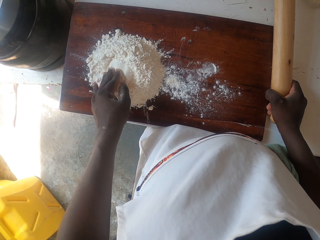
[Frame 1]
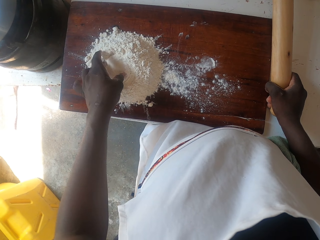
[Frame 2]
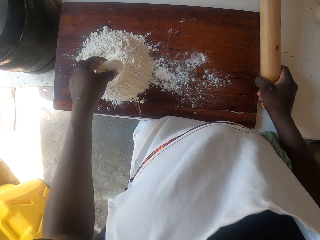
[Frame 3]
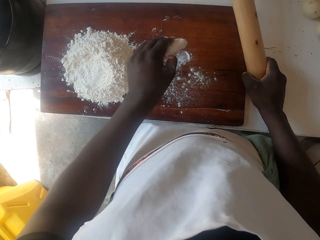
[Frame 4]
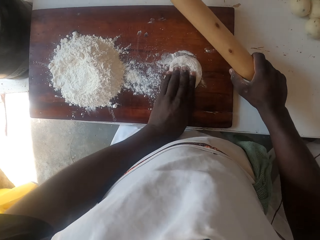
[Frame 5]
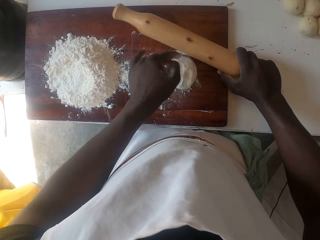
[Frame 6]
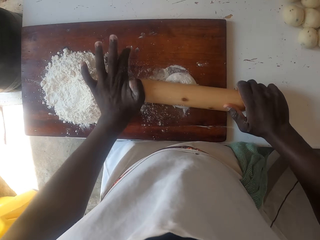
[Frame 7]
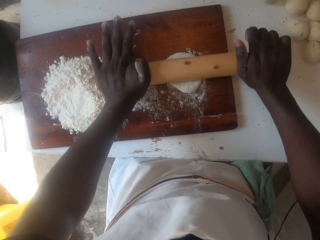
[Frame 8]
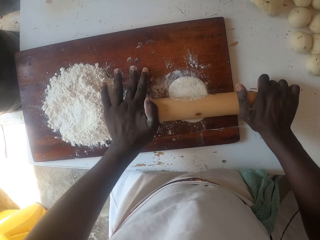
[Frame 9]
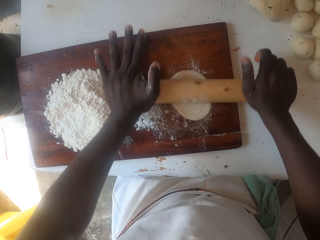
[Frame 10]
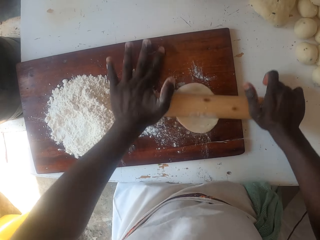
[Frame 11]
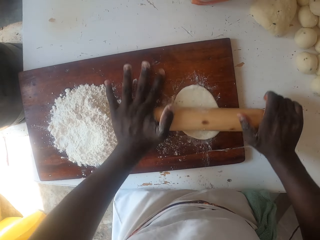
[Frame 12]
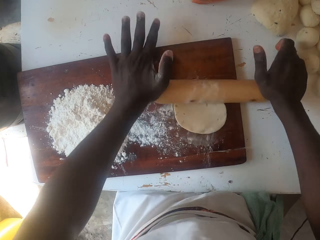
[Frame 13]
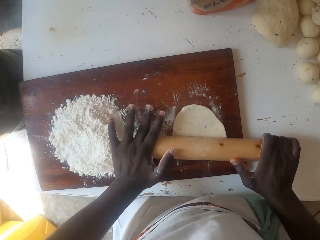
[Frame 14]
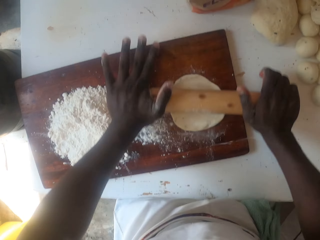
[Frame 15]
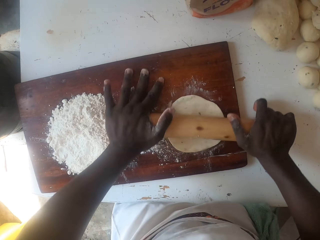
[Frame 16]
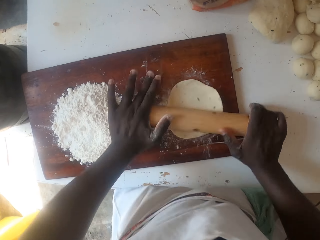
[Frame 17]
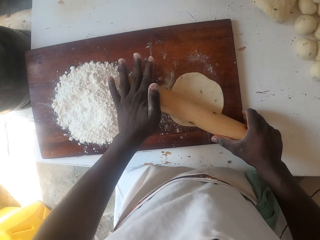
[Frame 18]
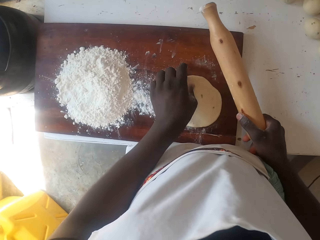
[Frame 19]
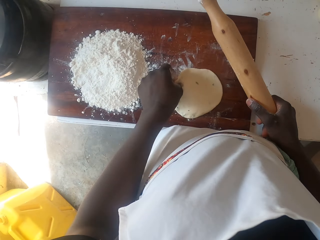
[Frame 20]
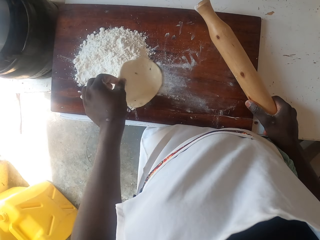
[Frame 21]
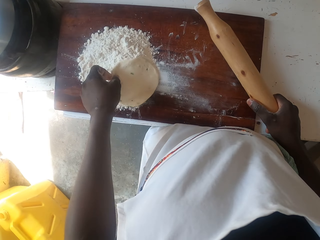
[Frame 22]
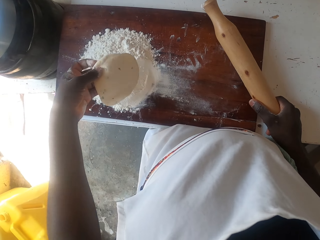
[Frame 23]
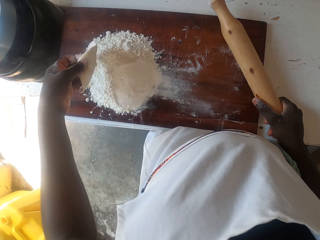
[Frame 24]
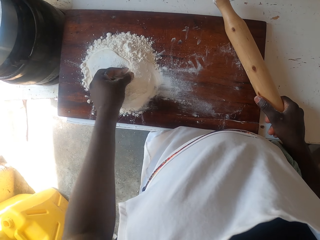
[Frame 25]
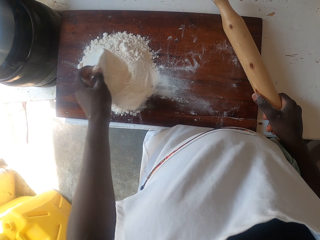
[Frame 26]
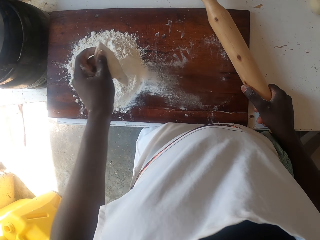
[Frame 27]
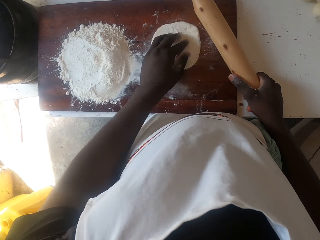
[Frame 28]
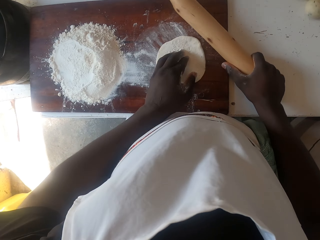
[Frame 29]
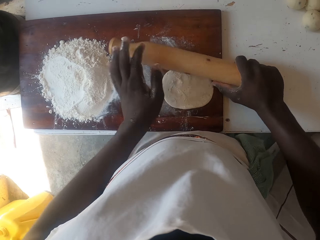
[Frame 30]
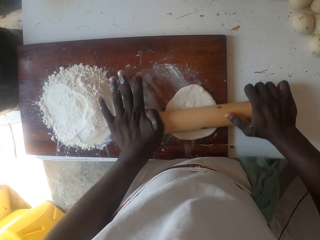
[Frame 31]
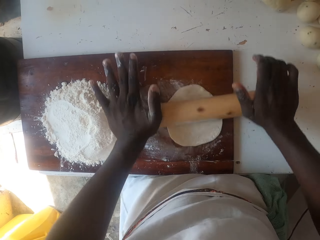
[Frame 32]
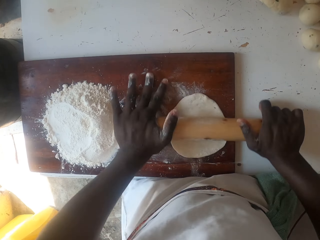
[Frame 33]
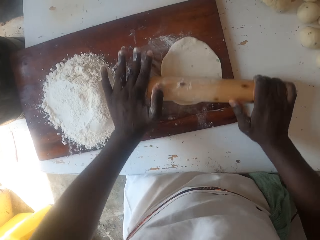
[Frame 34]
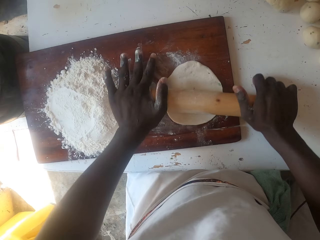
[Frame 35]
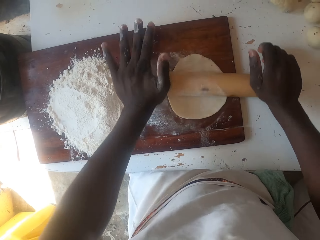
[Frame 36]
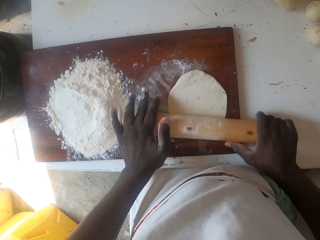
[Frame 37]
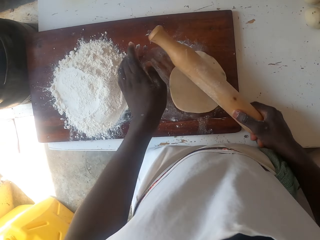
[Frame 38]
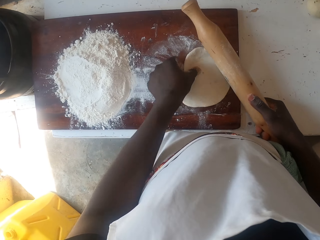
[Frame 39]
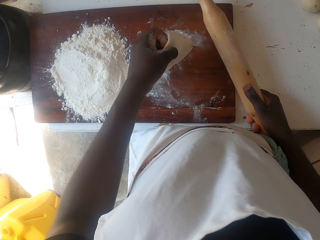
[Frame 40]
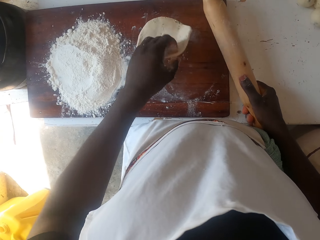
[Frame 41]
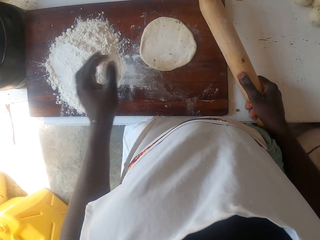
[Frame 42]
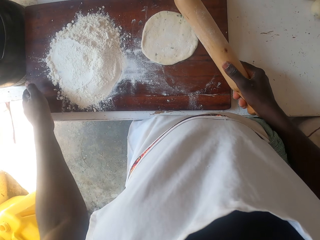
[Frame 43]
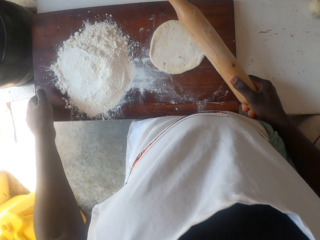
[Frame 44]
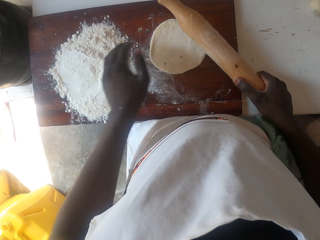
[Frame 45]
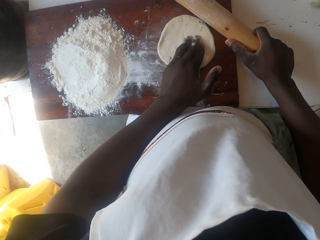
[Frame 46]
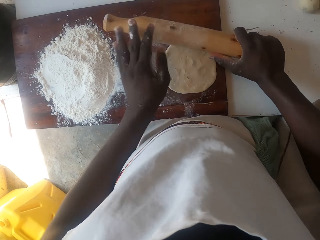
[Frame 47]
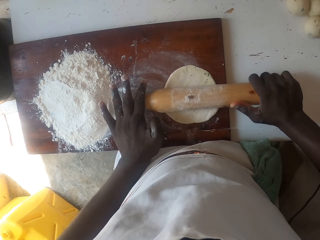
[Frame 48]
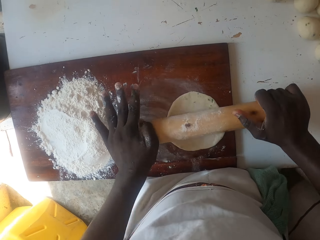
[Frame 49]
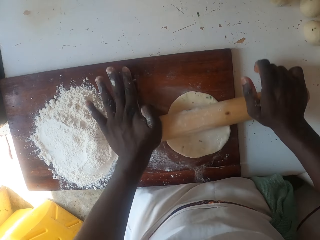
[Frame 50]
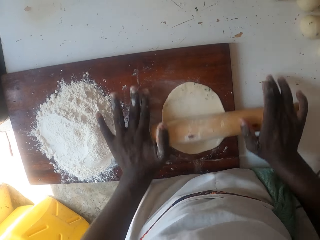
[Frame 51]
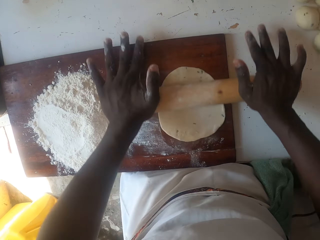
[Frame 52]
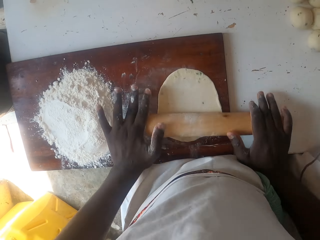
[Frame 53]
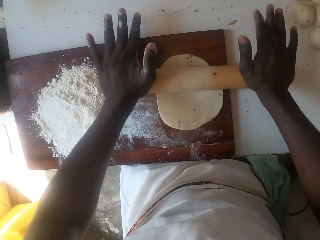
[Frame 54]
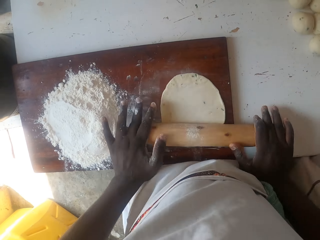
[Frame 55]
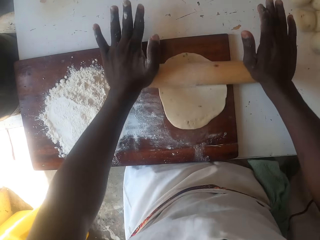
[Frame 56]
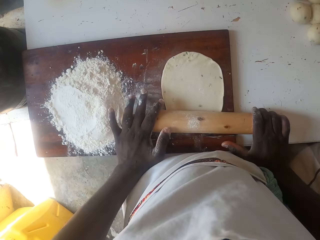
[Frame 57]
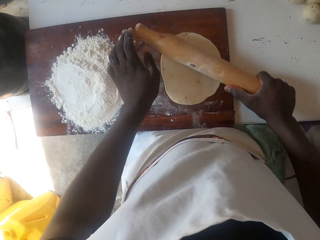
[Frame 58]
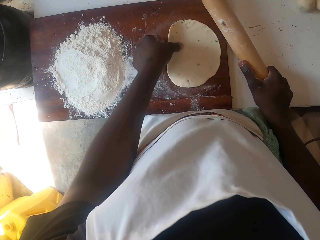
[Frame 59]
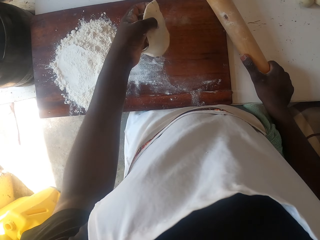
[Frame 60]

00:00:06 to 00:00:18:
The camera wearer dips the dough in the flour. They flatten the dough with the rolling pin and place the dough on the rolling board. They dip the dough in the flour. They flatten the dough with the rolling pin and place the dough on the rolling board. They flip the dough, hold the board with the left hand, and flatten the dough with the rolling pin.

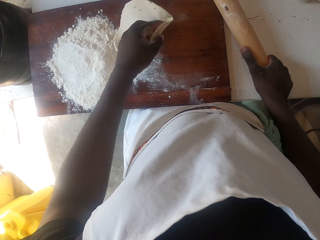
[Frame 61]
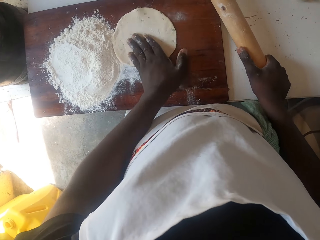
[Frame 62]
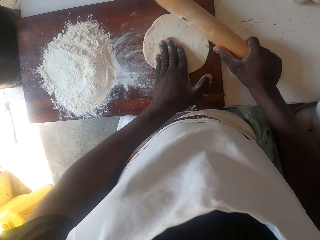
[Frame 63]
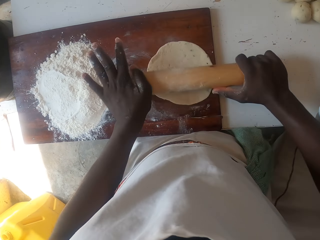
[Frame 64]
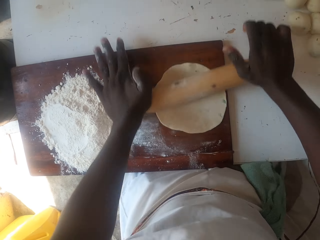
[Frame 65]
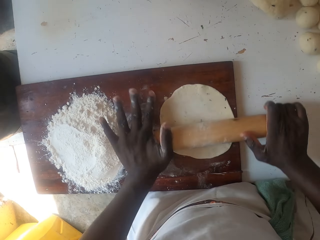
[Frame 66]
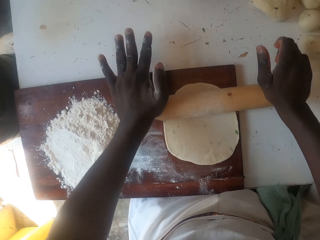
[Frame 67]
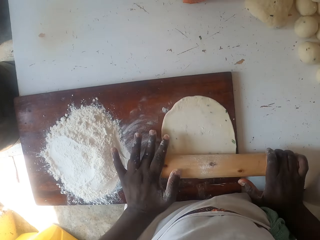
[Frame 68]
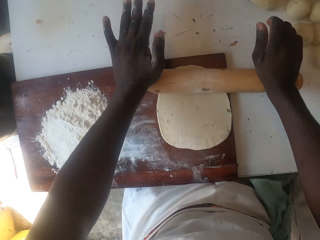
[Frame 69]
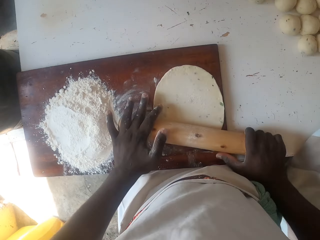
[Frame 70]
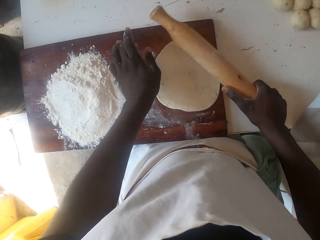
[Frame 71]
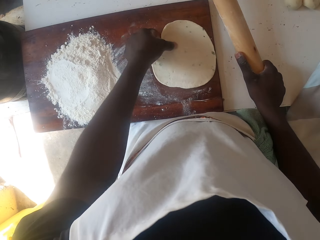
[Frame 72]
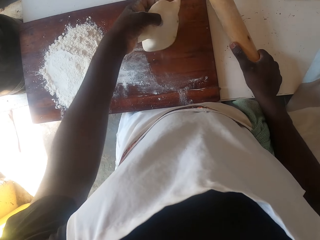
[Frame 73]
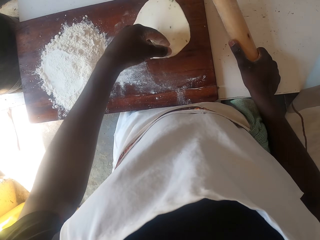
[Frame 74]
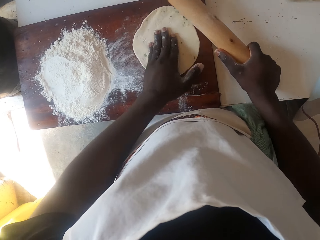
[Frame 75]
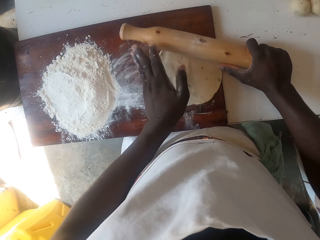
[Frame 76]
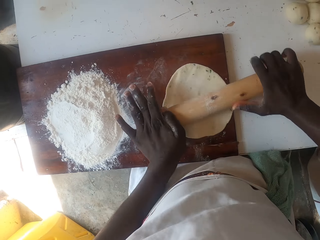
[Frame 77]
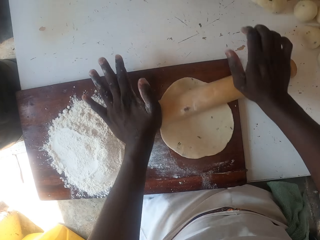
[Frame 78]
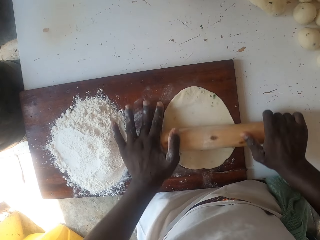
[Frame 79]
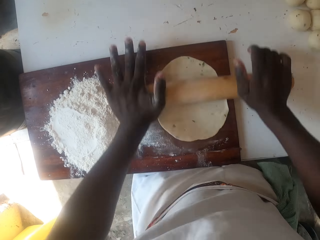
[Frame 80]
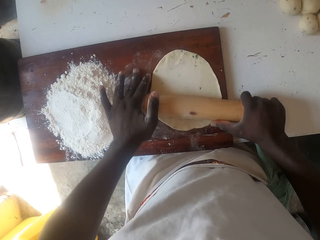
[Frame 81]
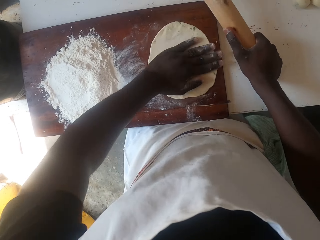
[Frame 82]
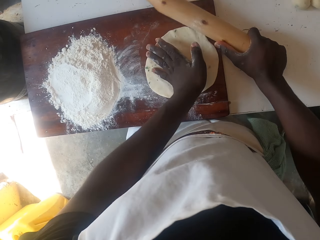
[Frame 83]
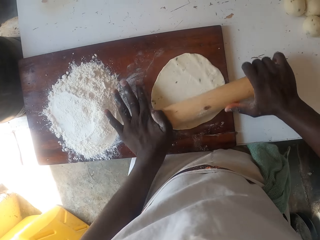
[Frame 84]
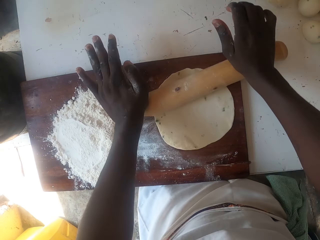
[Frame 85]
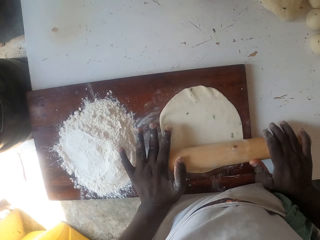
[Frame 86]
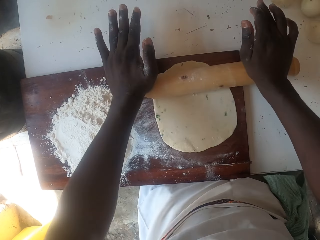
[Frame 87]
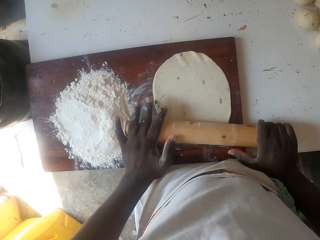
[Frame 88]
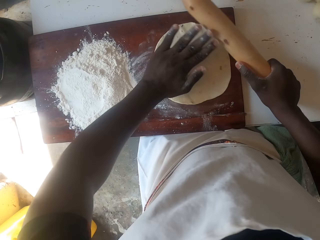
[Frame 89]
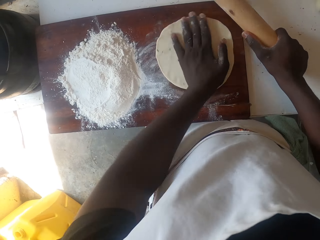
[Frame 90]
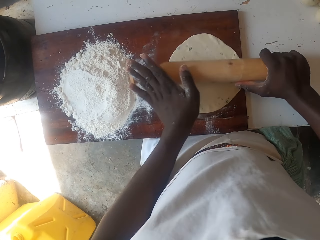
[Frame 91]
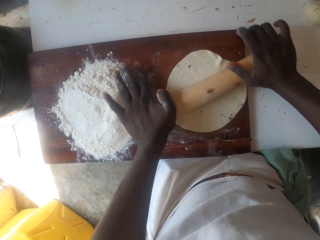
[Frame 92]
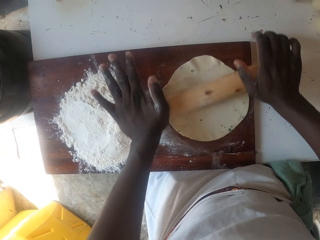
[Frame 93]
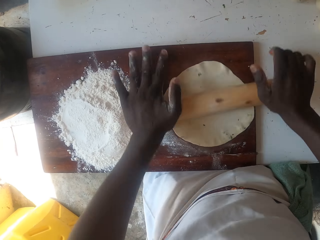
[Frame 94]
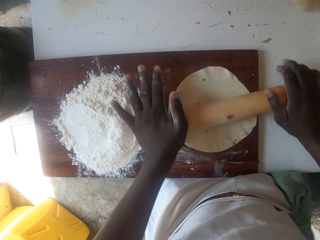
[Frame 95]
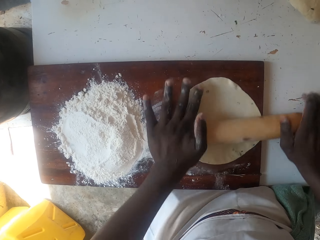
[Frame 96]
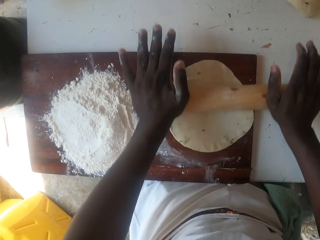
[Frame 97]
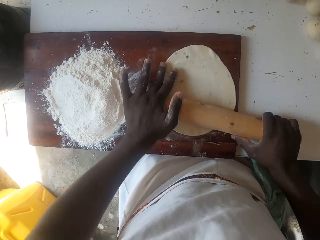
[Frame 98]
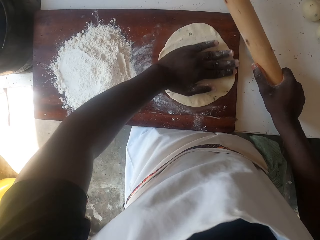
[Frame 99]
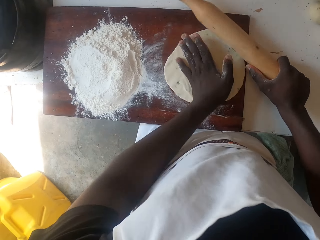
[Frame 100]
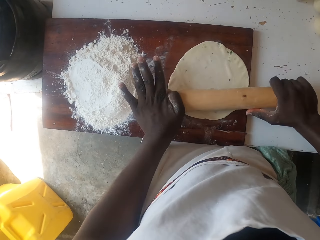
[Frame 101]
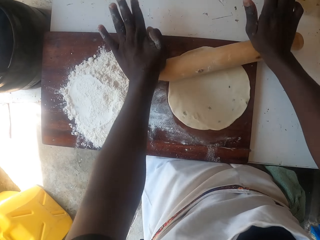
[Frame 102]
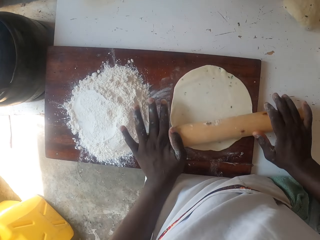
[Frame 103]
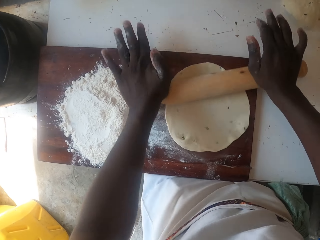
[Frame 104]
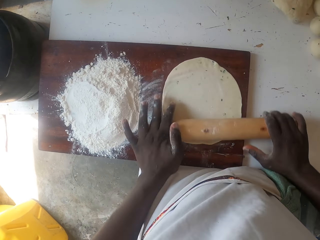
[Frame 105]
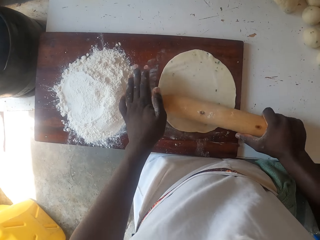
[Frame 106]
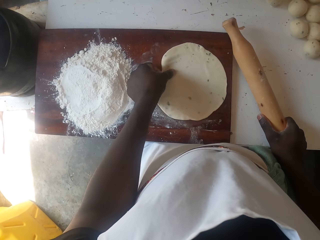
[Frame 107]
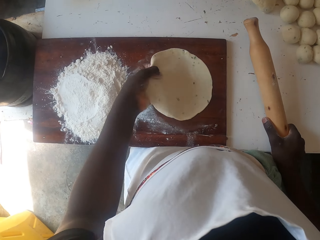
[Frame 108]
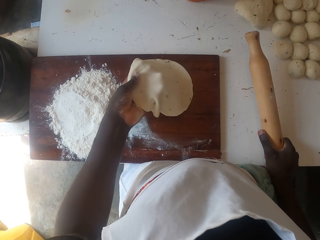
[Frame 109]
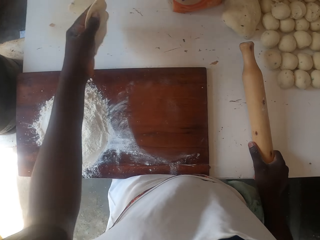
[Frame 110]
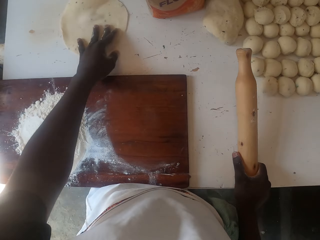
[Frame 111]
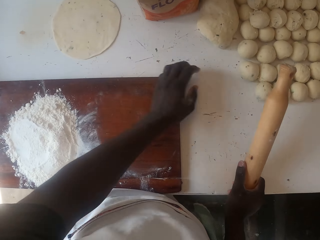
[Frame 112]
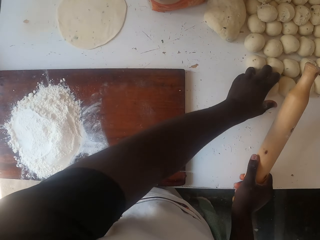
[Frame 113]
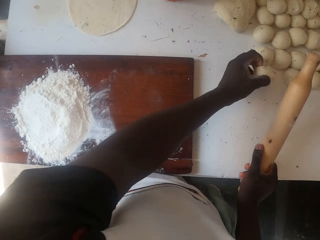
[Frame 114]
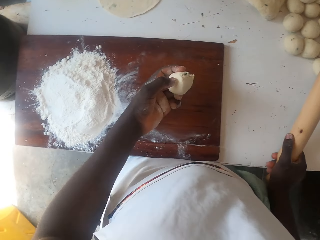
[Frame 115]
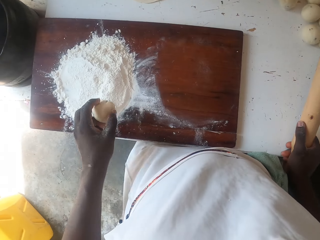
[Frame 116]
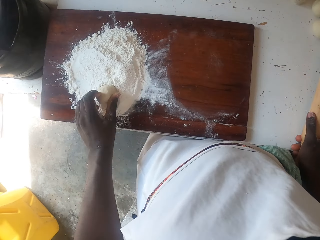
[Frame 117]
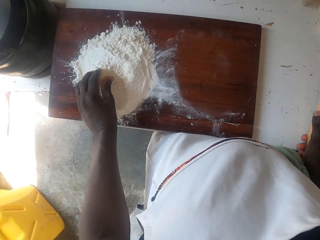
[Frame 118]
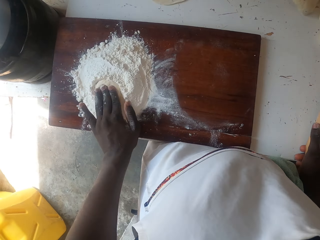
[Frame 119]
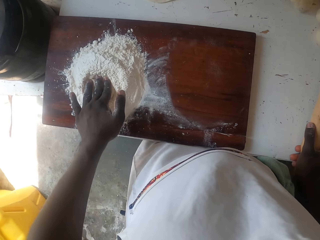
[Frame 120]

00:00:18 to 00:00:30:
The camera wearer flips the dough and flattens the dough with the rolling pin. They flip the dough and flatten the dough with the rolling pin. They adjust the dough. They roll the dough. They turn the dough. They put the flattened dough on the table. They pick up a ball of dough from the table with the left hand.
